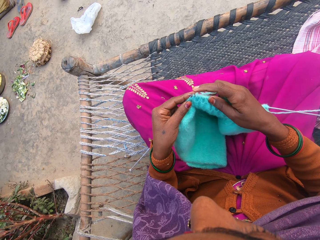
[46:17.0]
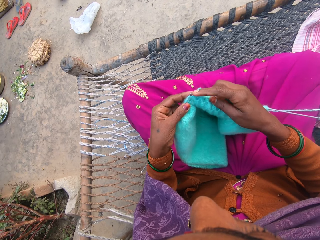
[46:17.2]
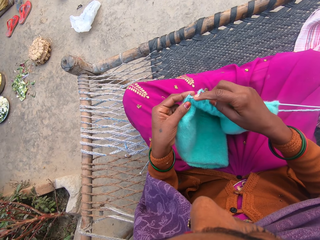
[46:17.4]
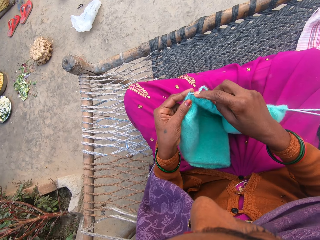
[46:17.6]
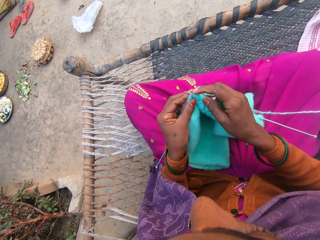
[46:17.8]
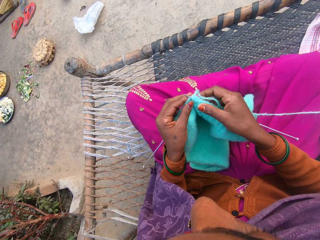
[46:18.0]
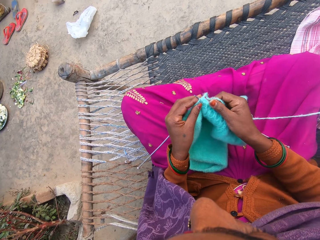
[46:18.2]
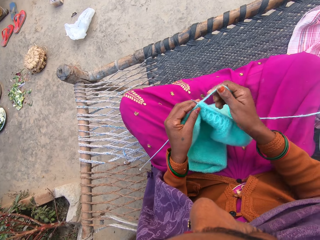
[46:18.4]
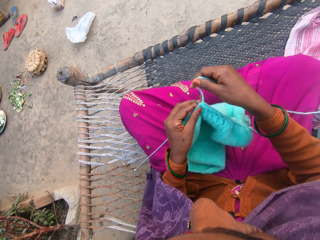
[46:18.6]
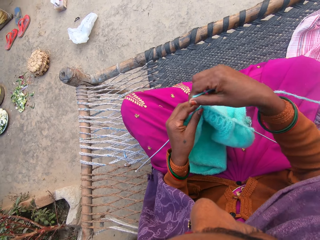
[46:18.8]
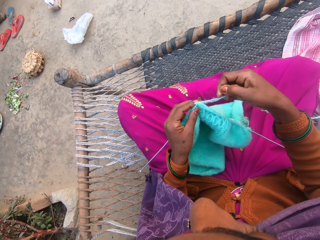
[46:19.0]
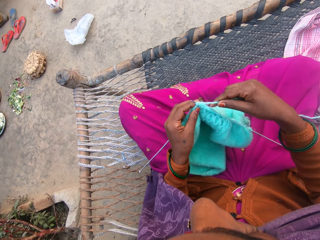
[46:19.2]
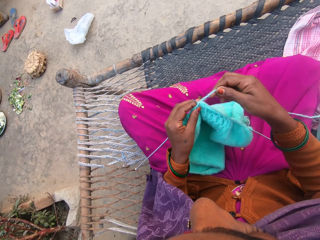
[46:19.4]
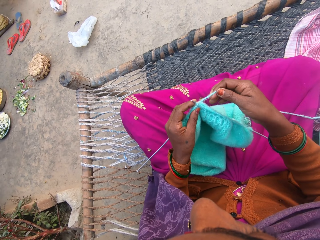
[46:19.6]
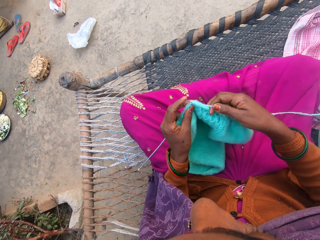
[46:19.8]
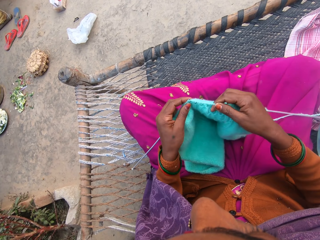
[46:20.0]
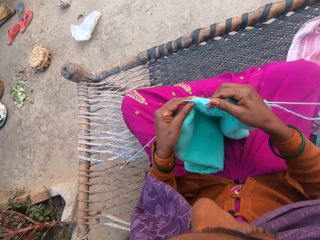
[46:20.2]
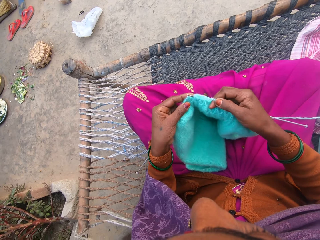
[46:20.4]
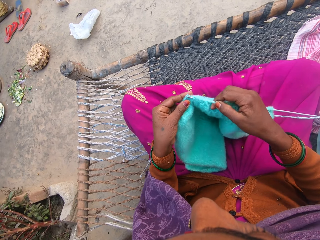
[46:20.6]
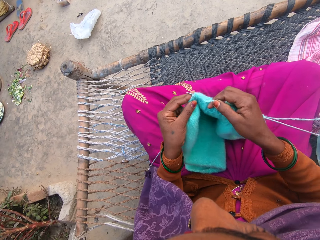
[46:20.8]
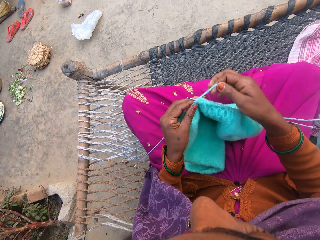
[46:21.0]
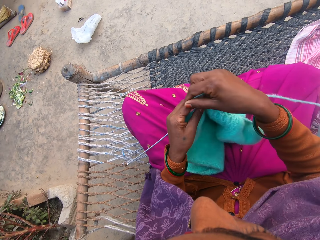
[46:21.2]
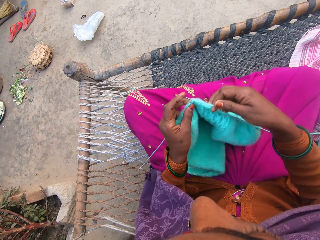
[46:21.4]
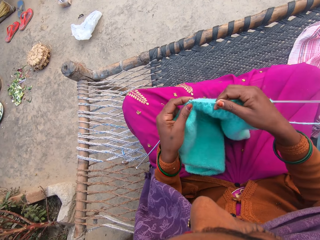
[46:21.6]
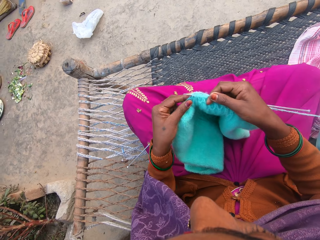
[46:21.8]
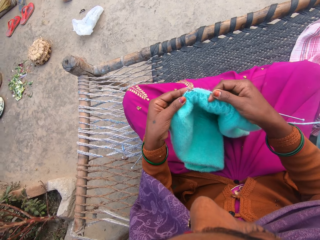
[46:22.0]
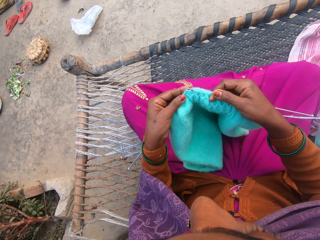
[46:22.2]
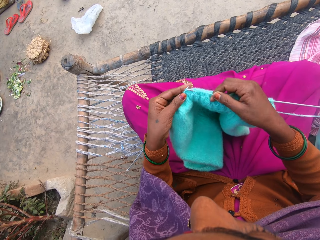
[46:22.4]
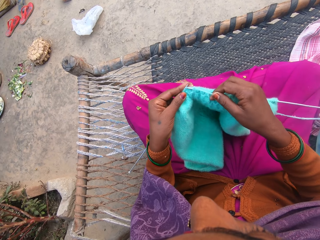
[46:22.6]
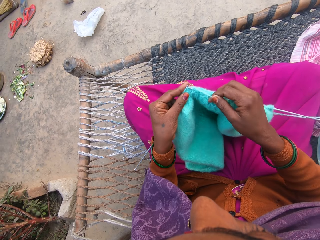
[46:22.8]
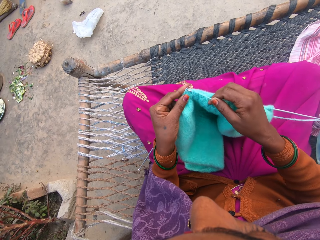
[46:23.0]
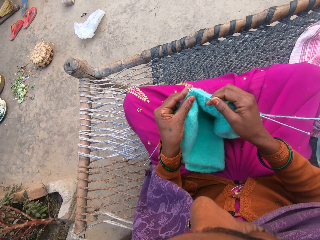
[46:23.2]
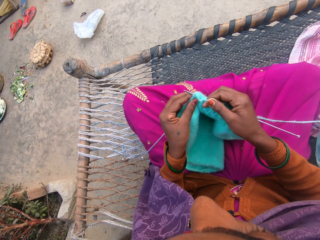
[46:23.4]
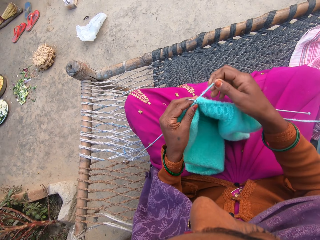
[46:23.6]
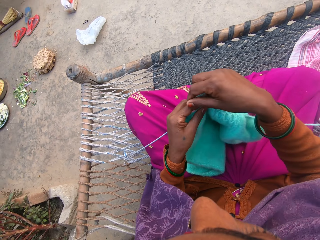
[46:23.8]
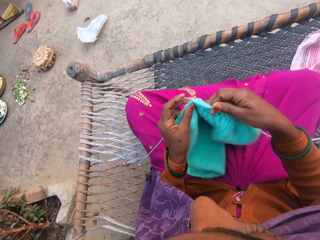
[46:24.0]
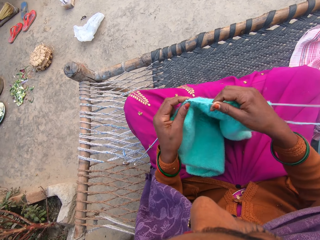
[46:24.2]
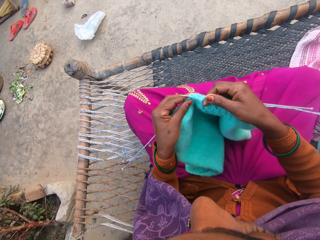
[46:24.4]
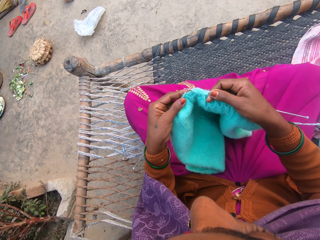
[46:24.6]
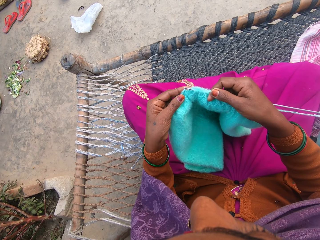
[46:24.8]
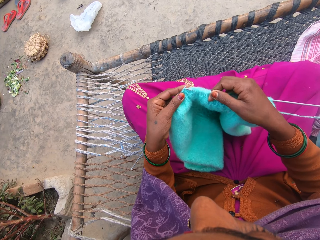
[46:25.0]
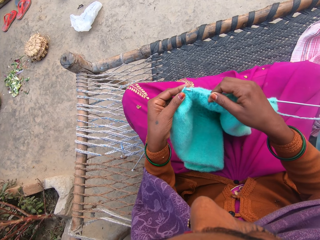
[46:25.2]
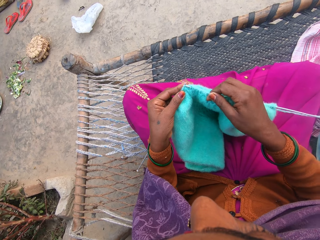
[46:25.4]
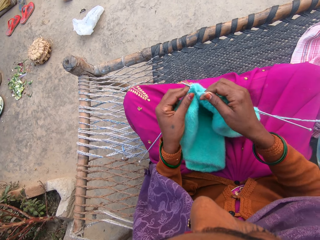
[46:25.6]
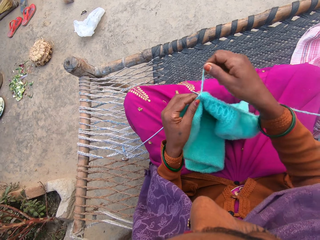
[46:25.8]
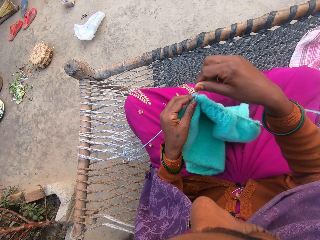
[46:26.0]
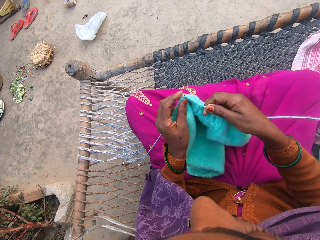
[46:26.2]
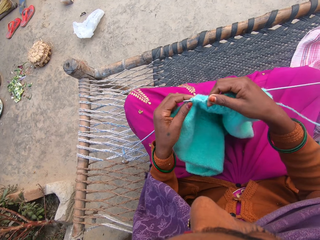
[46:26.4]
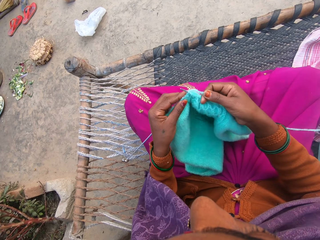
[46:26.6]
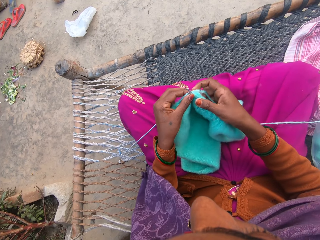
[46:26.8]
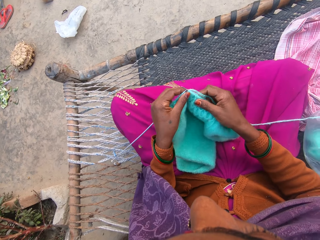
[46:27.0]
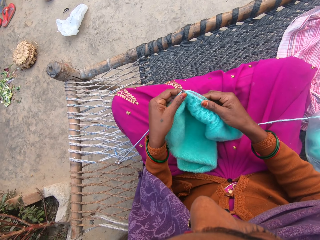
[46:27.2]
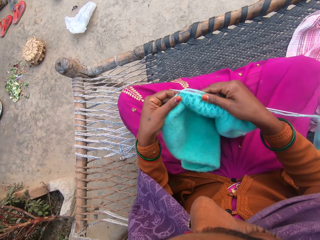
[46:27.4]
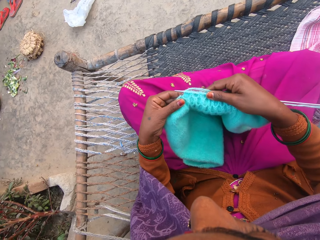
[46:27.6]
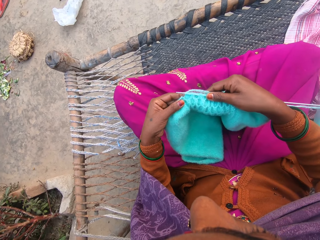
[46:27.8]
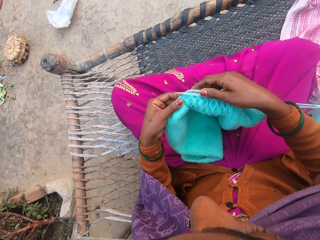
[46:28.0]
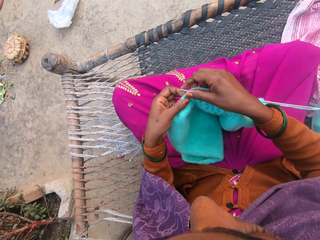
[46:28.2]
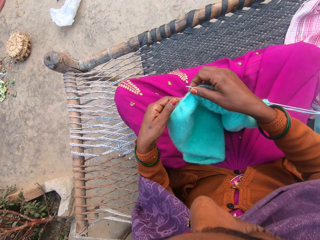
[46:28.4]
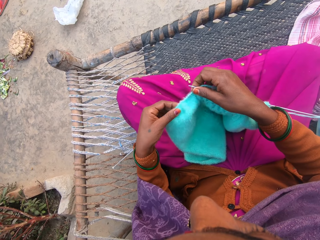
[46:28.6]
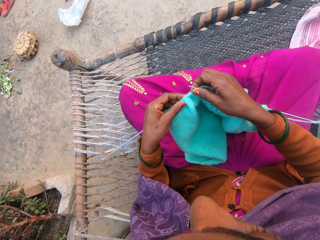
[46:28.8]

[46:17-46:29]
The camera wearer adjusts the wool on the knitting needle.

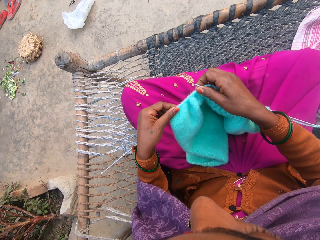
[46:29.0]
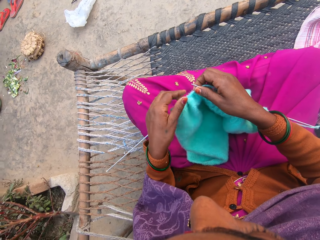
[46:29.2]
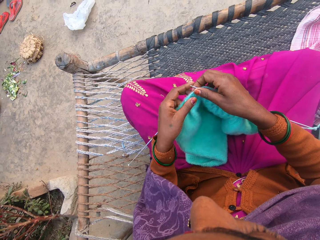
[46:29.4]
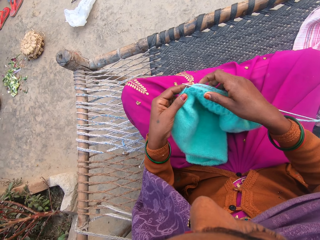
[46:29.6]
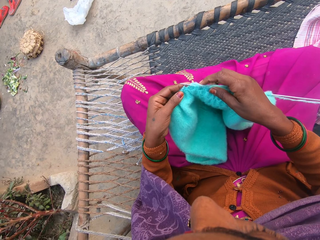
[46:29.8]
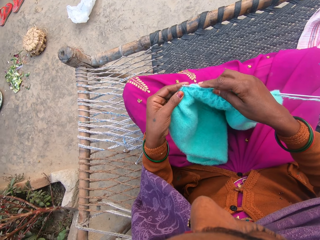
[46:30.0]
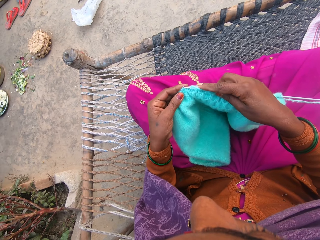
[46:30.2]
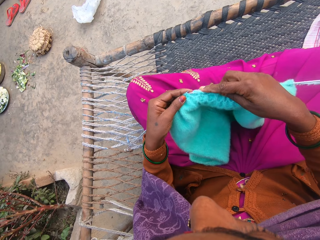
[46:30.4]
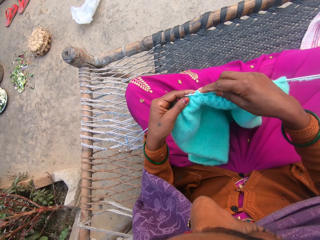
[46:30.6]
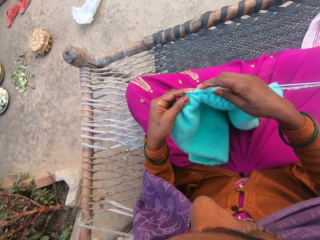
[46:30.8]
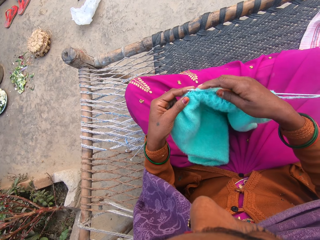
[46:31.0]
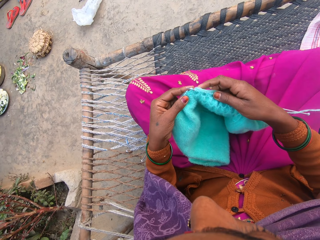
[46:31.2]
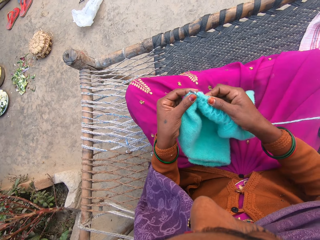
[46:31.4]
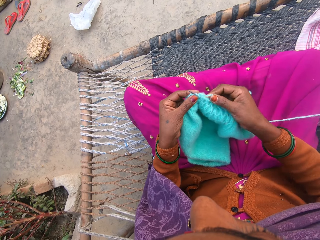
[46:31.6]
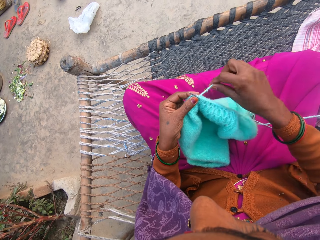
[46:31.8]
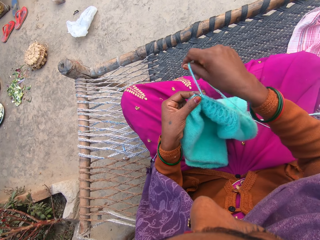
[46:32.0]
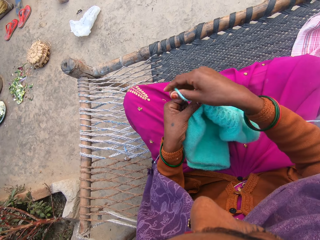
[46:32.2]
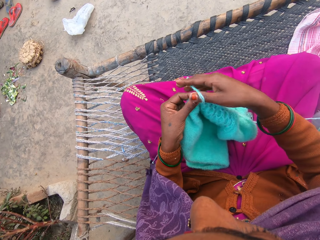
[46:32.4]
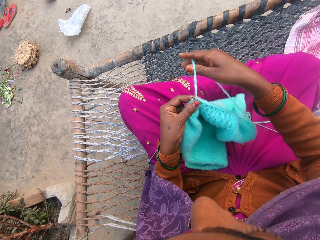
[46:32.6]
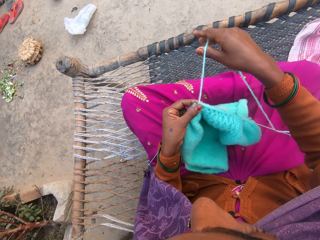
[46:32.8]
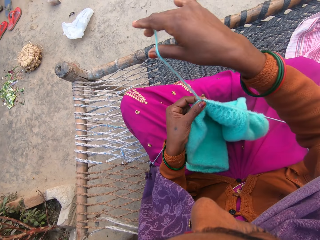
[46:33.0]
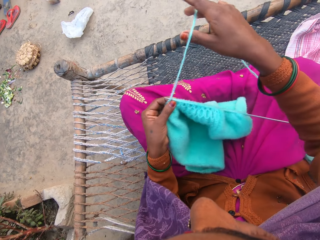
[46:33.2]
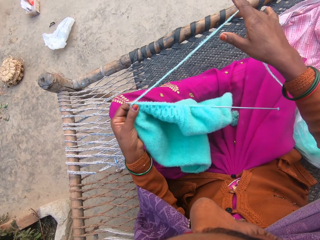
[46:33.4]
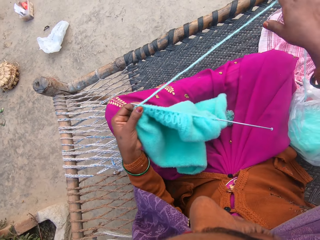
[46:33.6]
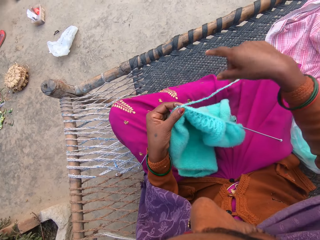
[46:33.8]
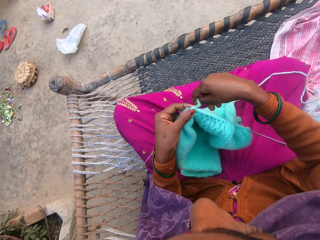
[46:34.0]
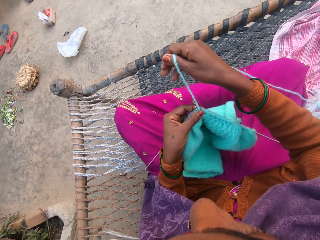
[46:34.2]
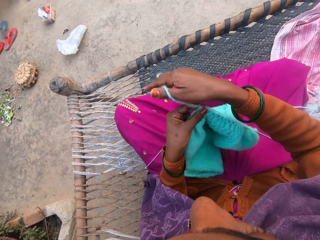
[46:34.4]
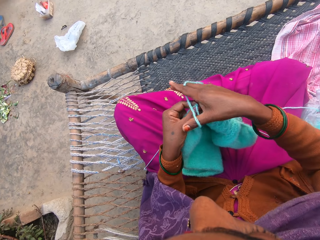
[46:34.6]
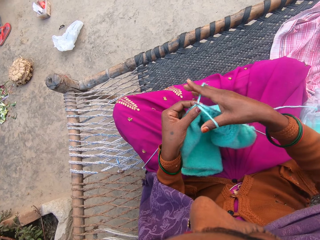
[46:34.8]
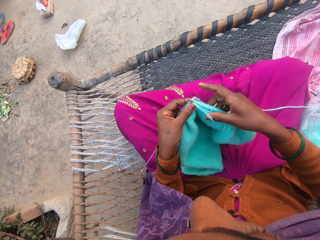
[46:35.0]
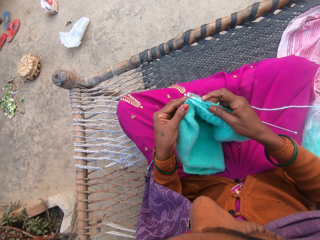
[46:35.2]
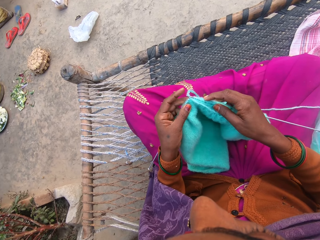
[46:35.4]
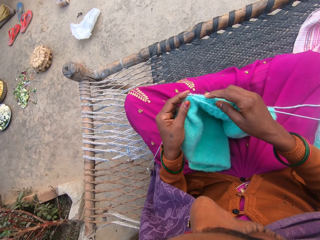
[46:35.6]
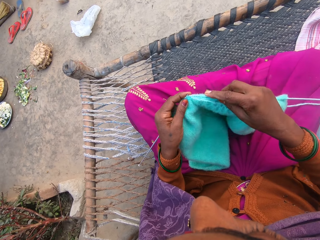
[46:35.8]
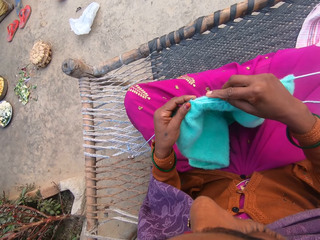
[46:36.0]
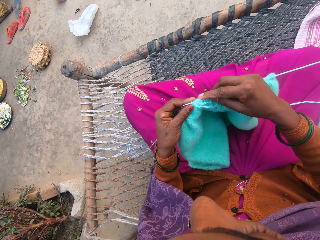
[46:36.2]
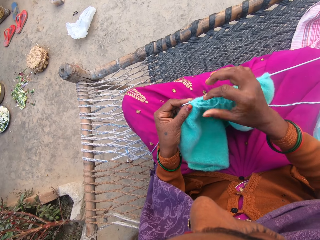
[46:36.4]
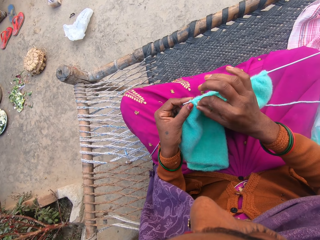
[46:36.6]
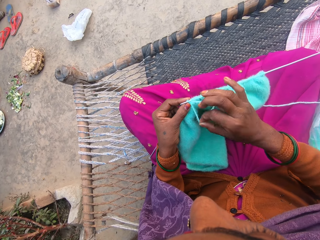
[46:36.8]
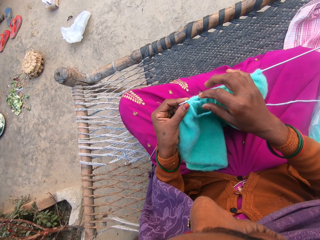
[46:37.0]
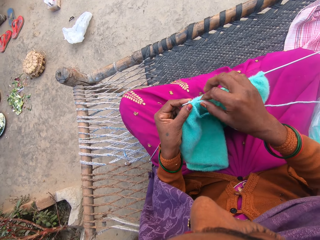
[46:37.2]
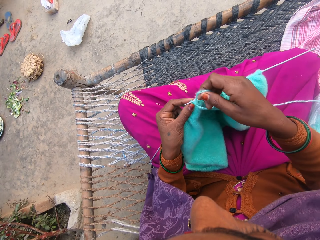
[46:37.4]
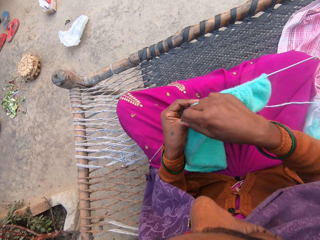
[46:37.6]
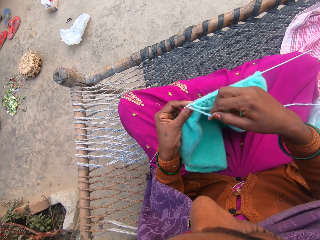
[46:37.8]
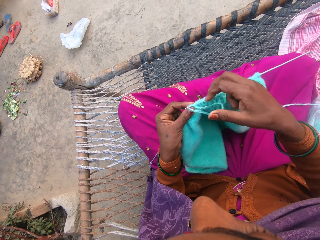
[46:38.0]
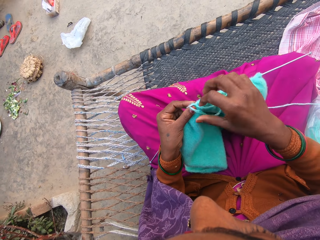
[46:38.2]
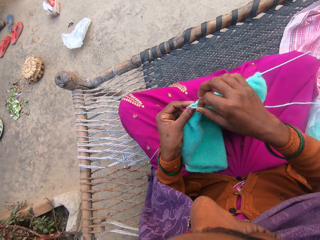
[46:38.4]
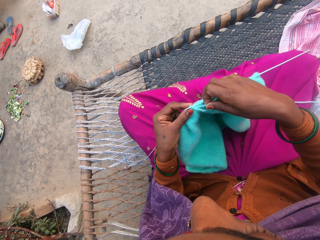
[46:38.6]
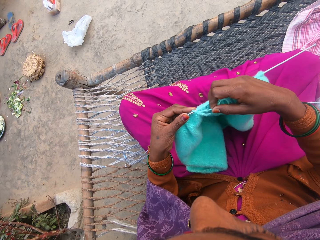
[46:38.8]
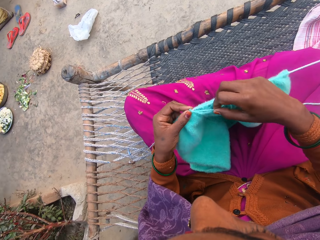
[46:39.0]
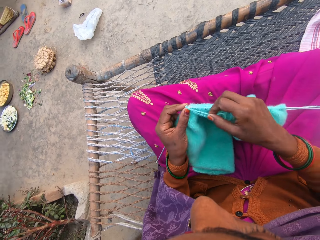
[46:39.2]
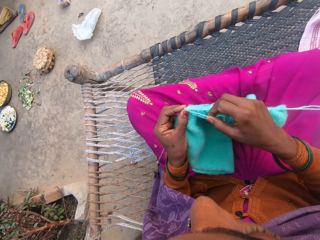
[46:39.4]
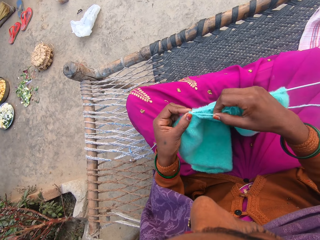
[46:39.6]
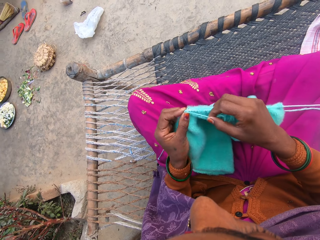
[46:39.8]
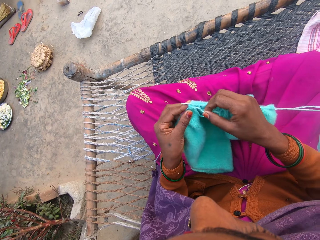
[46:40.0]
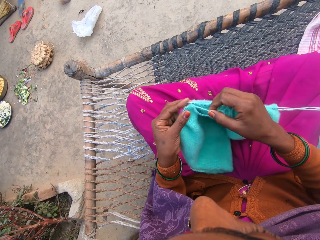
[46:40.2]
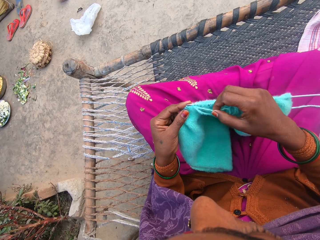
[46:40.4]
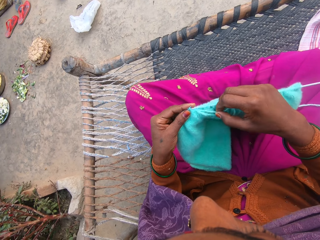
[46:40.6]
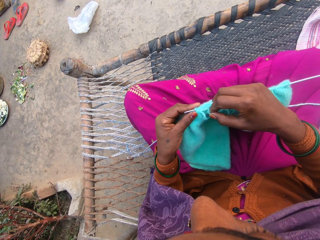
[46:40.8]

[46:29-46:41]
The camera wearer pushes the cloth. She knits the wool in her hands with the knitting needles. She pulls the sewing thread. She sews the cloth.
